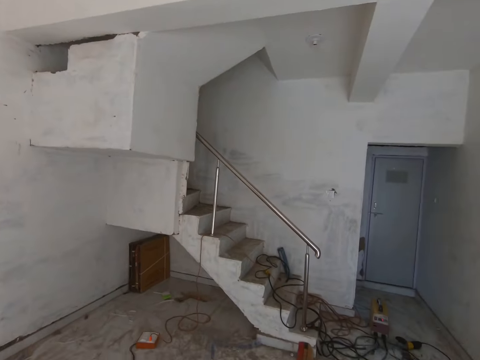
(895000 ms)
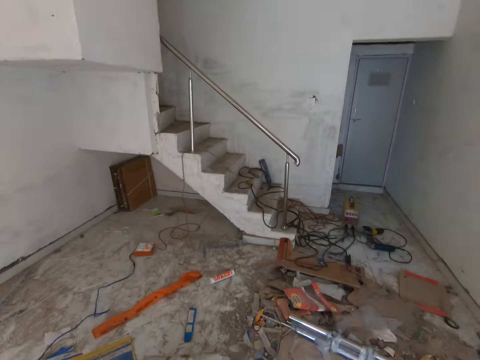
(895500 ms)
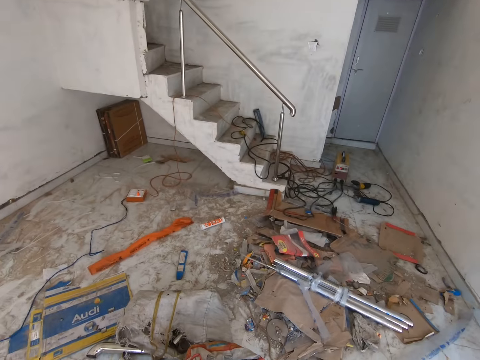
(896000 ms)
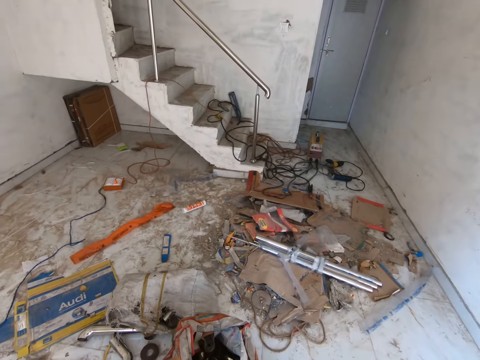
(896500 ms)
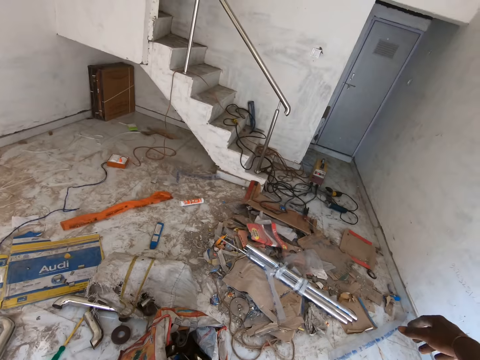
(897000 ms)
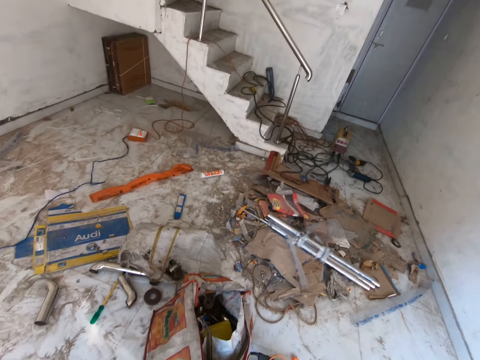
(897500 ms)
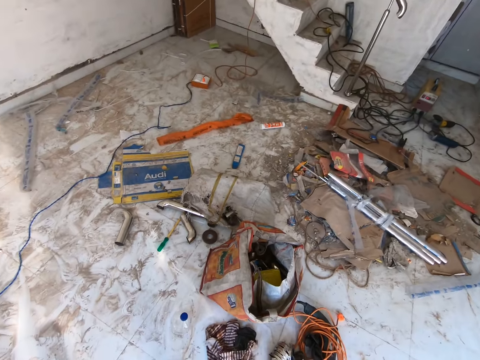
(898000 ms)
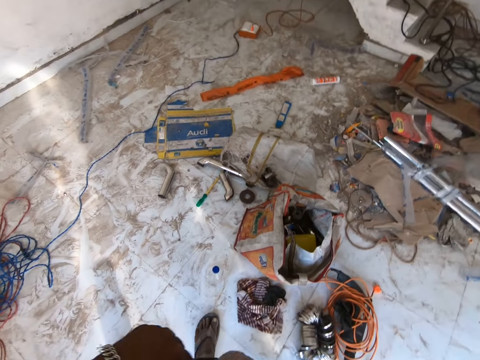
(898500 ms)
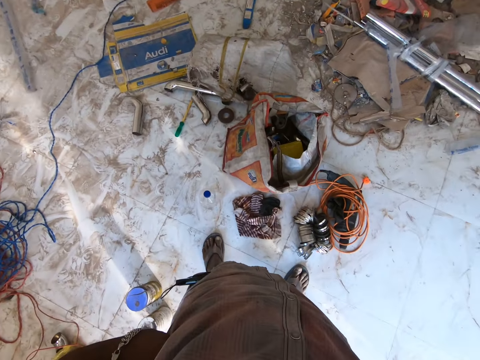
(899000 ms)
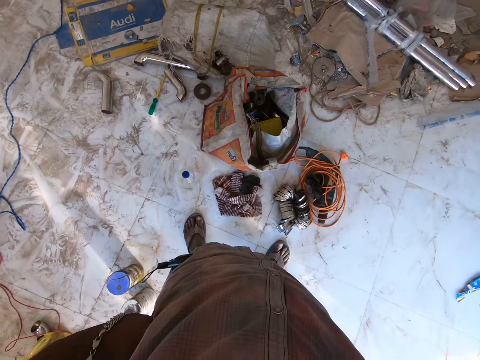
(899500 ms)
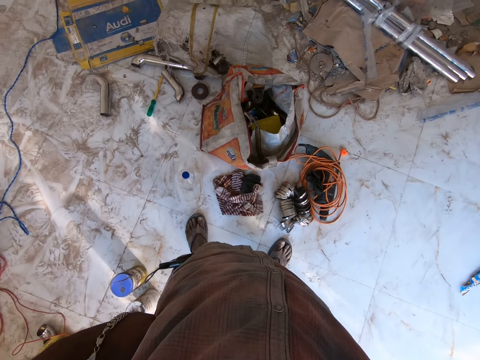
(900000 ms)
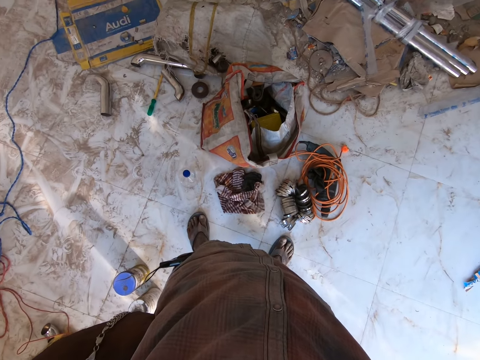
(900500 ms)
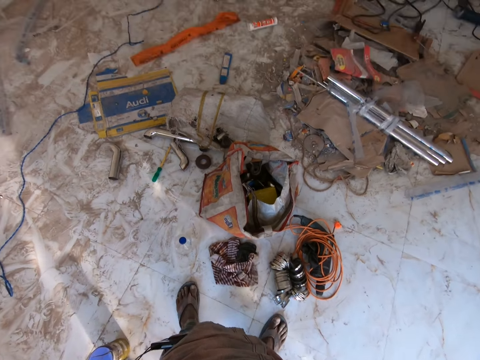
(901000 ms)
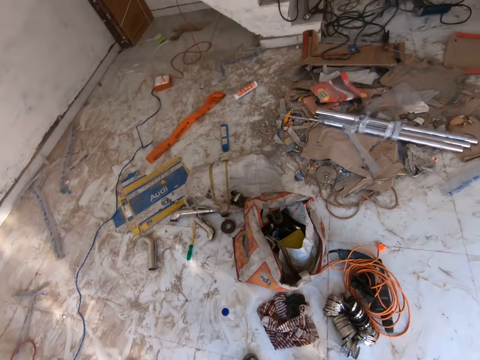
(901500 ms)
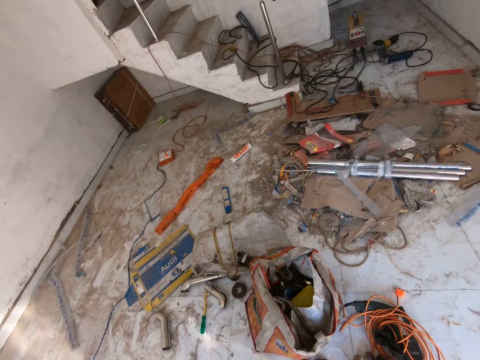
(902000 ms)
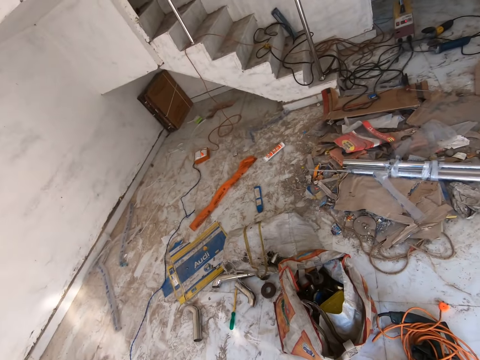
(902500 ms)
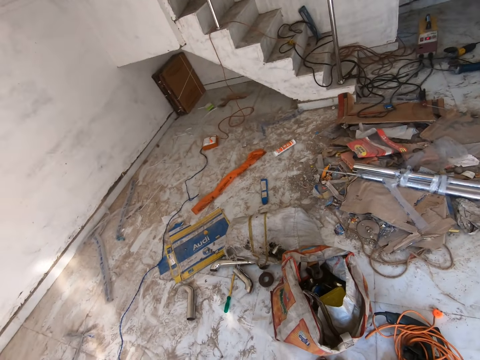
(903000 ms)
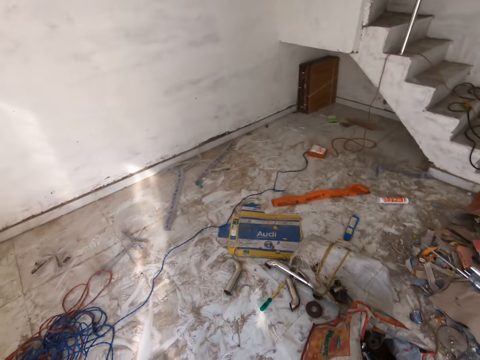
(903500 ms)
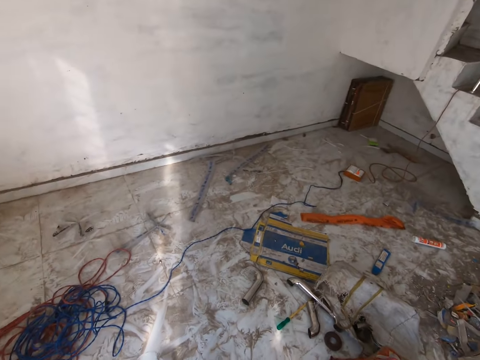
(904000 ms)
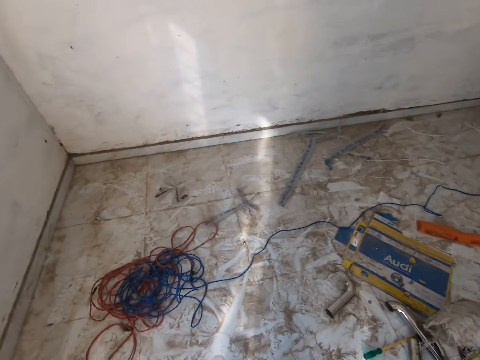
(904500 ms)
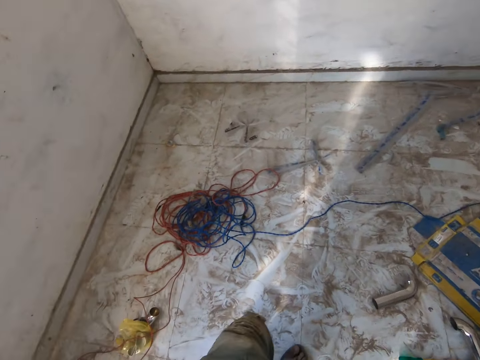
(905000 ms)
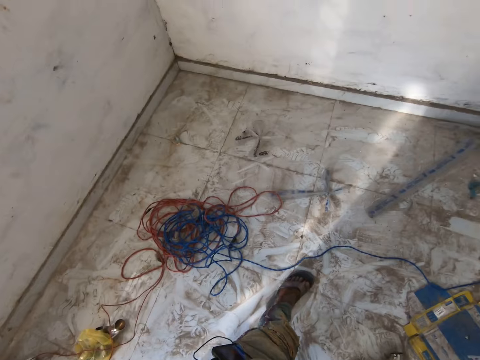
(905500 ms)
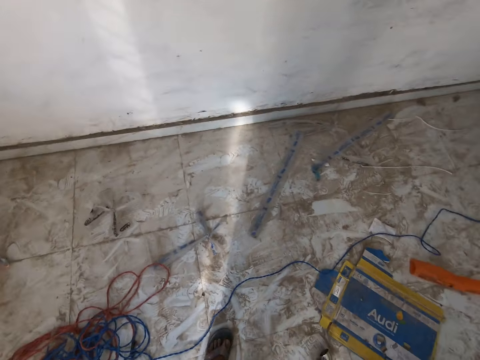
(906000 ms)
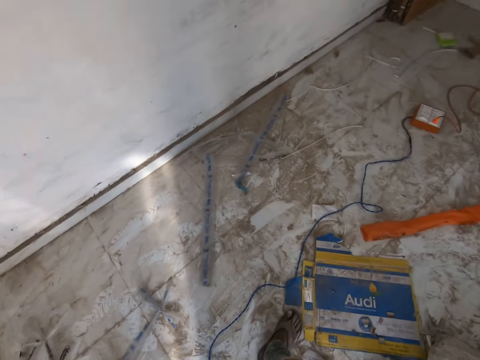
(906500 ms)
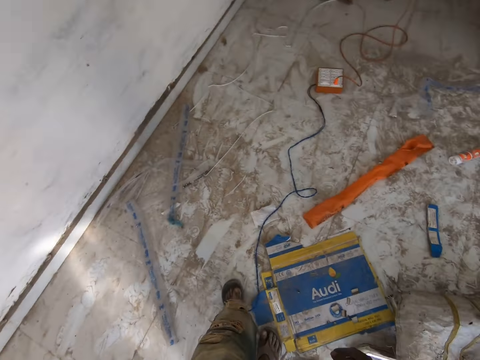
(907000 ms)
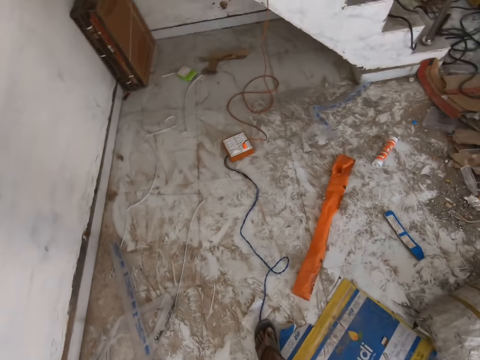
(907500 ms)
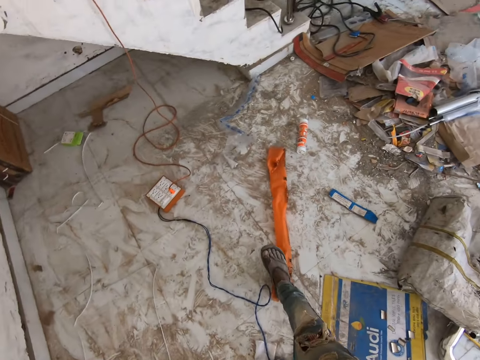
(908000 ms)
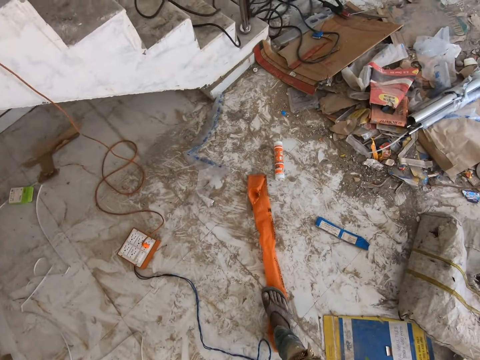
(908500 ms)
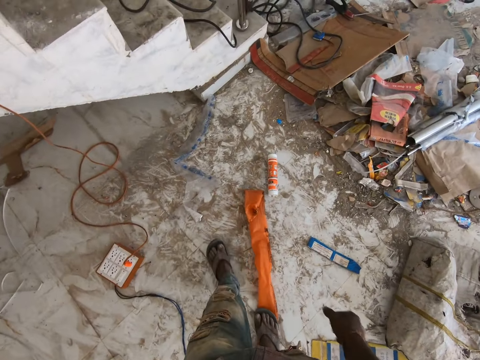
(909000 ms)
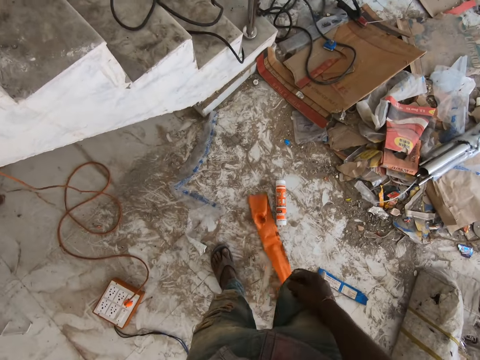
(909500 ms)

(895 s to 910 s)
The camera wearer looks around. They look at the floor. They lift the right hand. They look at the feet. They look around. They look around again. They step ahead. They look at the floor.

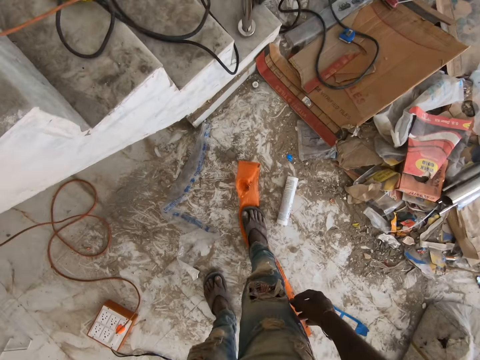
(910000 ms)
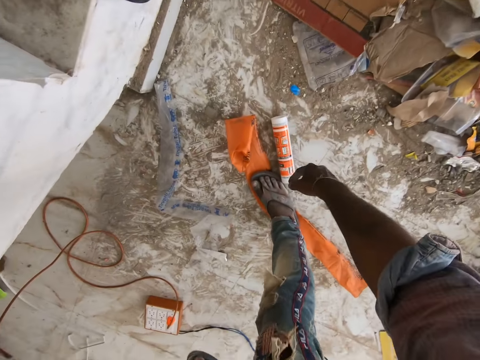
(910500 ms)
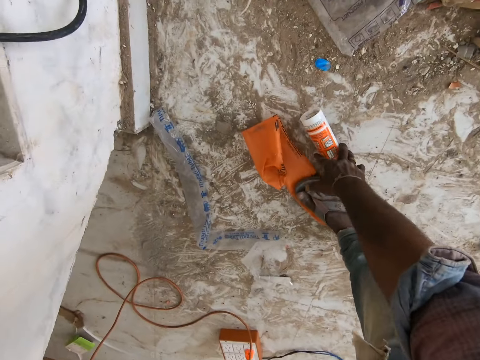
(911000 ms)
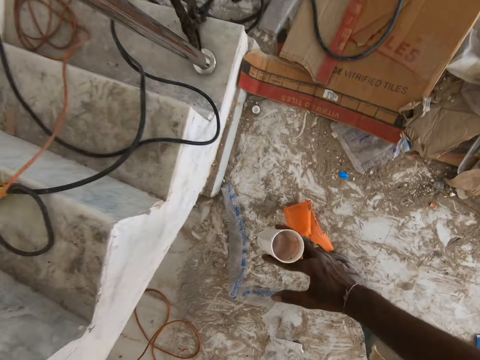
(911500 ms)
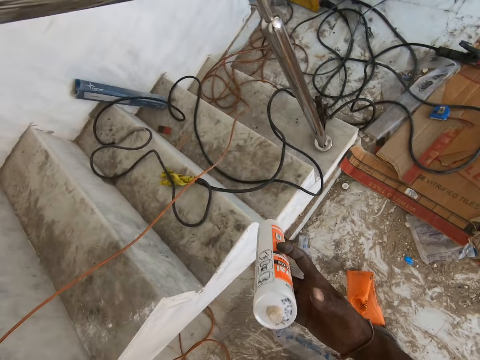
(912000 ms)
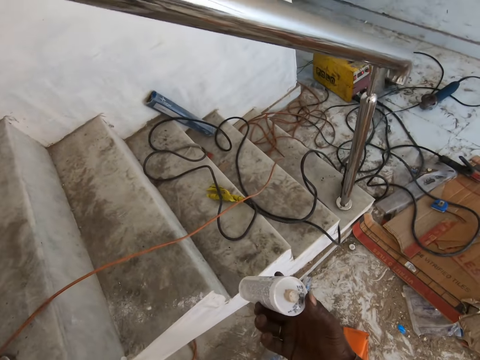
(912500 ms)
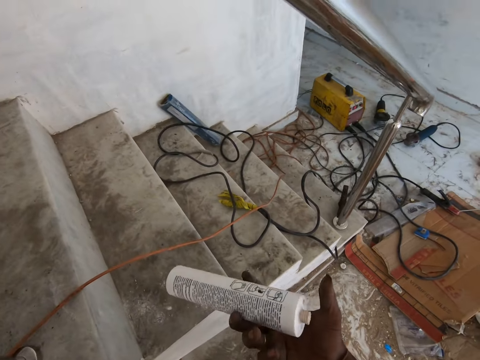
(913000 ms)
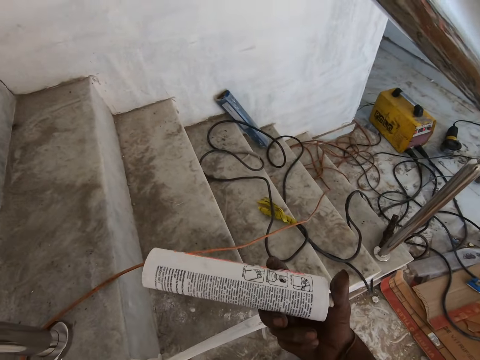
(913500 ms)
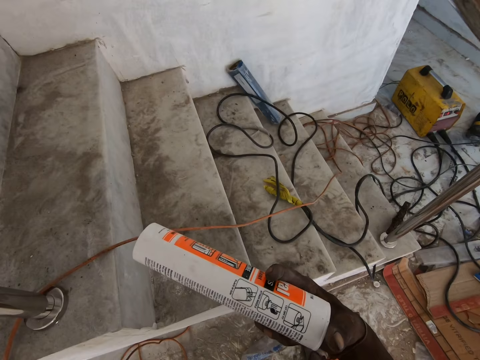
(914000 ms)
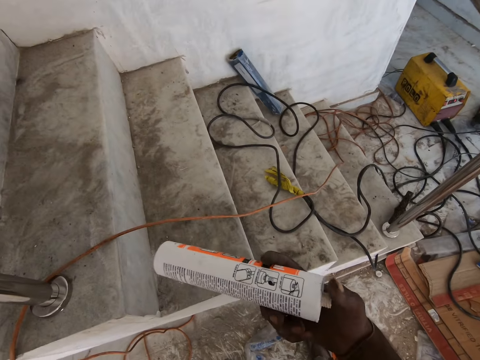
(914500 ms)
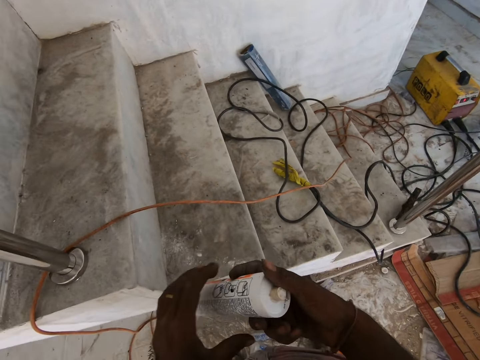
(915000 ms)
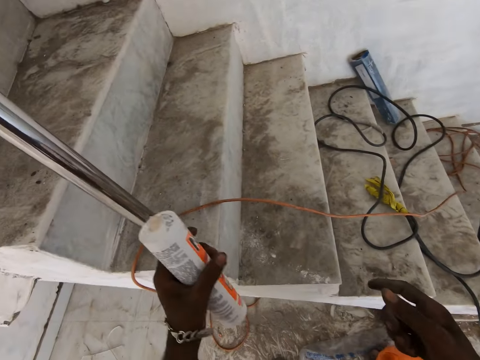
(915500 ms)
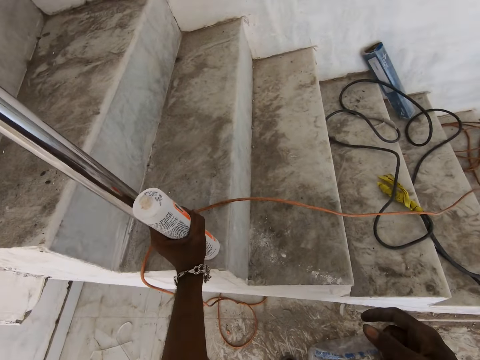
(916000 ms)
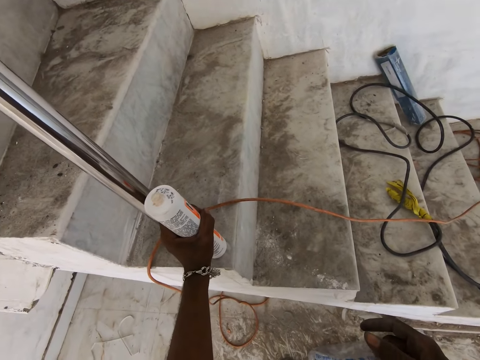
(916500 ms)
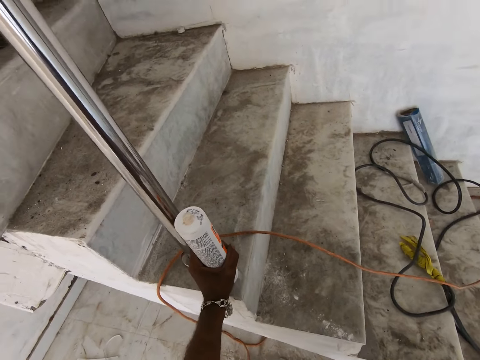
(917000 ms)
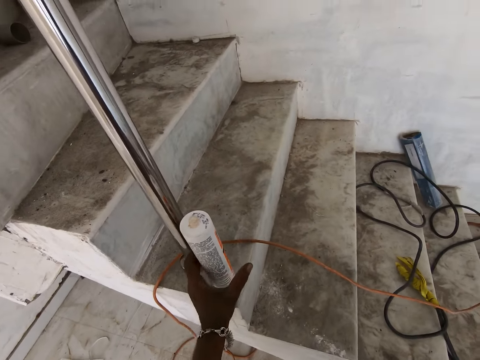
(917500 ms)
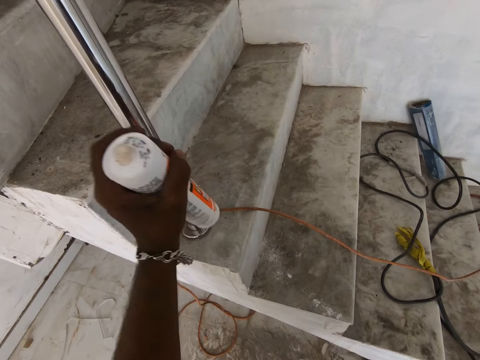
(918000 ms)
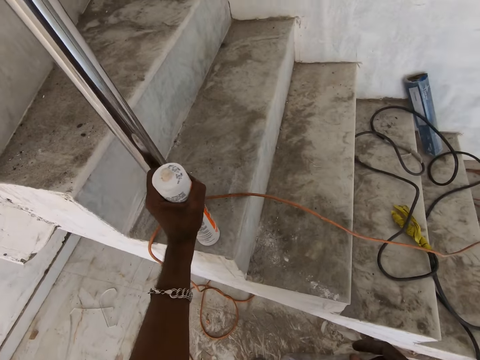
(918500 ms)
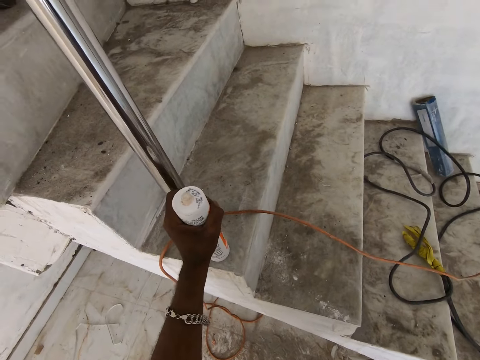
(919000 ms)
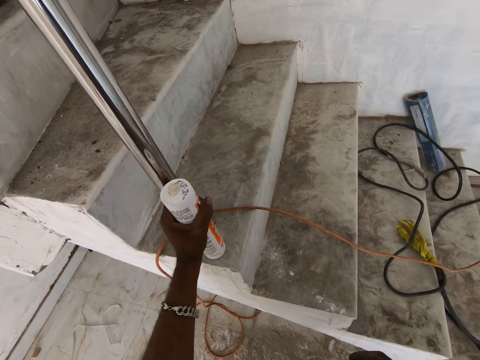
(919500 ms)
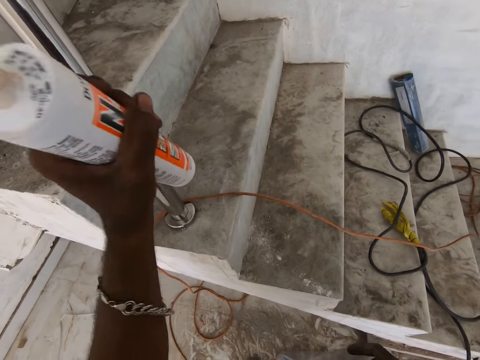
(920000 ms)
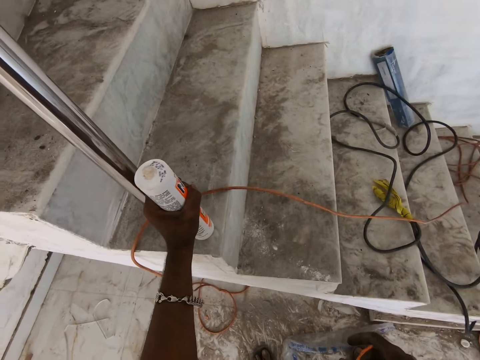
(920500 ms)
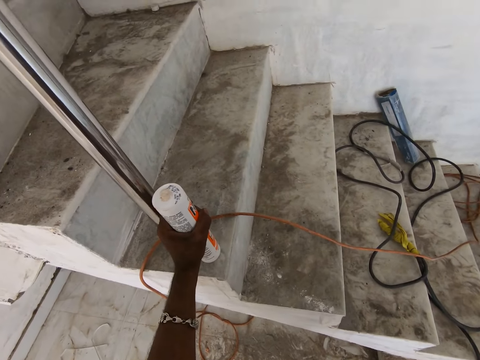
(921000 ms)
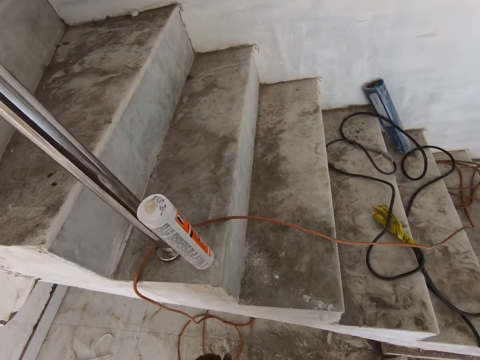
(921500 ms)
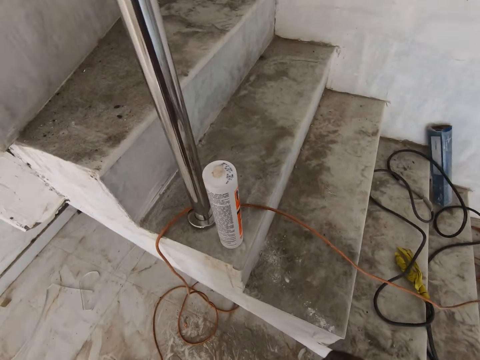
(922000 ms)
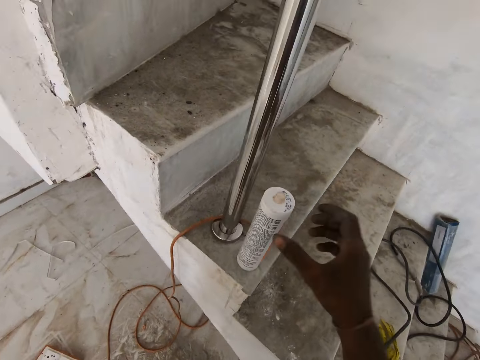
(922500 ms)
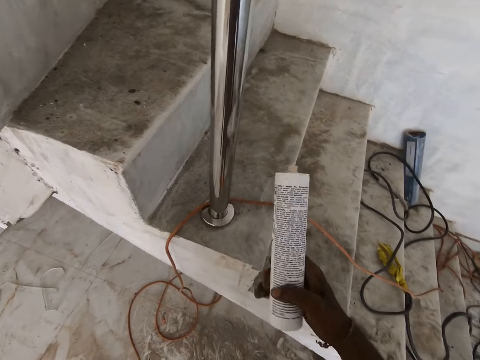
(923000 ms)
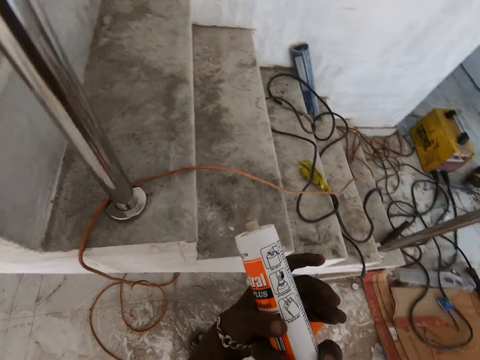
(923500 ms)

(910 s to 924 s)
The camera wearer swings the right hand. He picks up a container or plastic with his right hand. He looks at the plastic. He holds the container with his left hand. He hits the container on a stair with his left hand. He places the plastic on the stair. He bangs the plastic on the stair. He bangs the plastic on the stair again. He picks up the container with his right hand. He holds the container with both hands.
